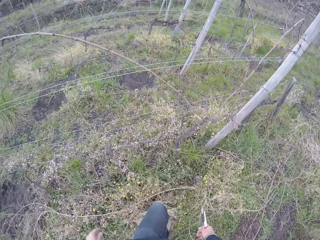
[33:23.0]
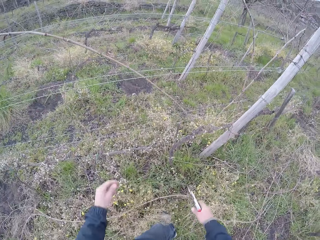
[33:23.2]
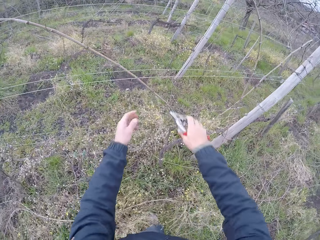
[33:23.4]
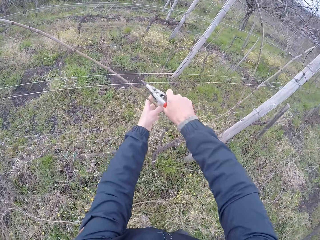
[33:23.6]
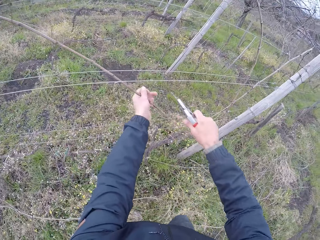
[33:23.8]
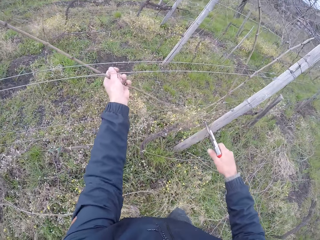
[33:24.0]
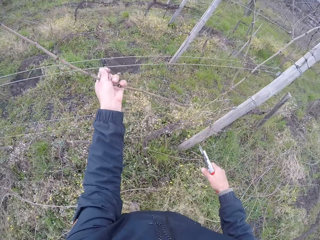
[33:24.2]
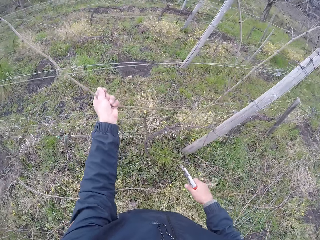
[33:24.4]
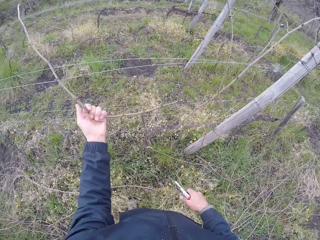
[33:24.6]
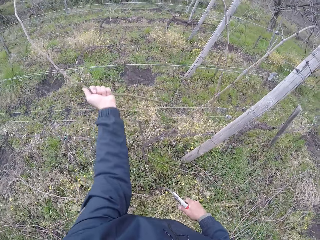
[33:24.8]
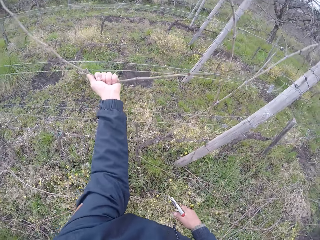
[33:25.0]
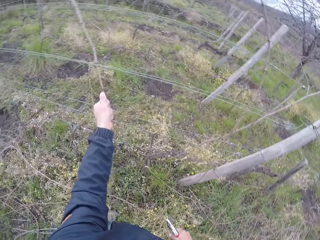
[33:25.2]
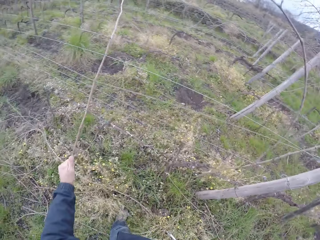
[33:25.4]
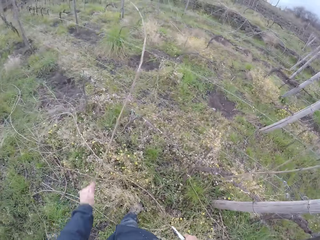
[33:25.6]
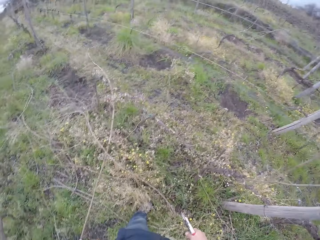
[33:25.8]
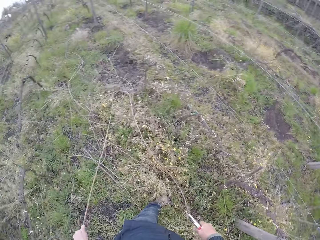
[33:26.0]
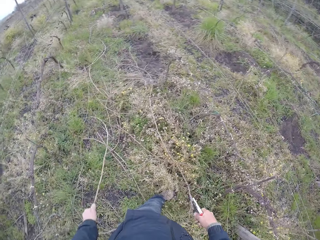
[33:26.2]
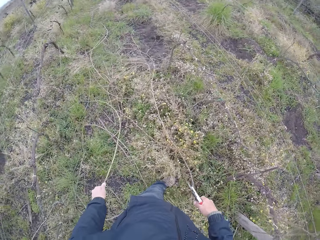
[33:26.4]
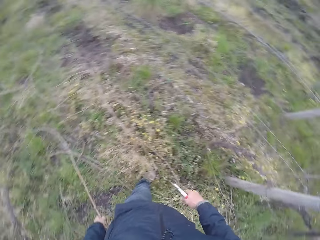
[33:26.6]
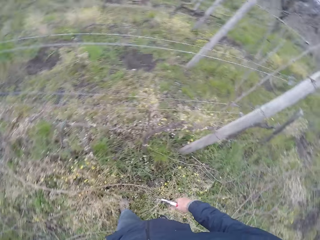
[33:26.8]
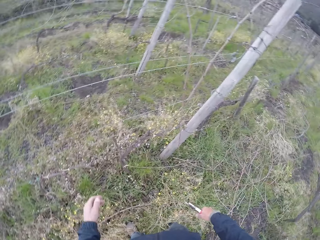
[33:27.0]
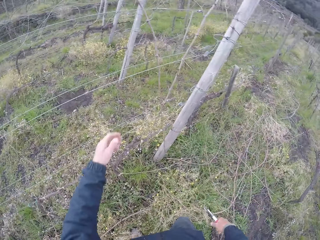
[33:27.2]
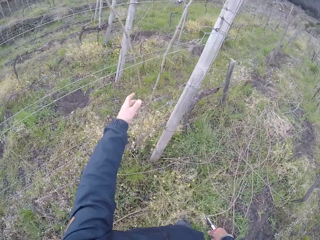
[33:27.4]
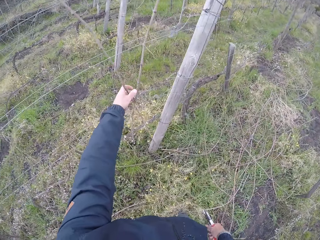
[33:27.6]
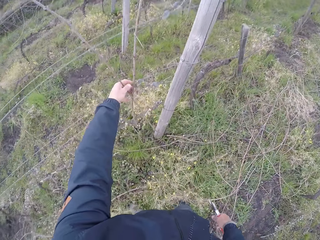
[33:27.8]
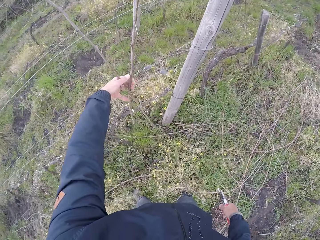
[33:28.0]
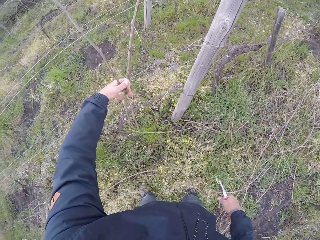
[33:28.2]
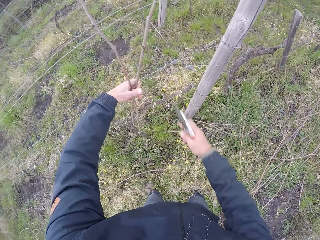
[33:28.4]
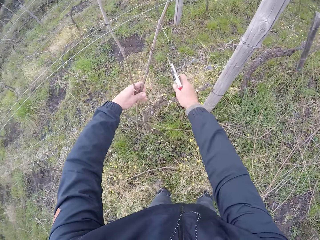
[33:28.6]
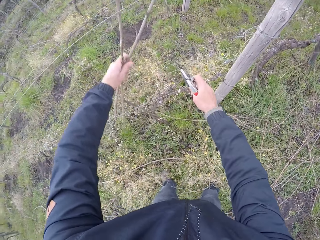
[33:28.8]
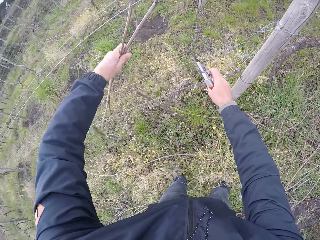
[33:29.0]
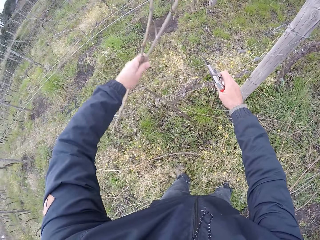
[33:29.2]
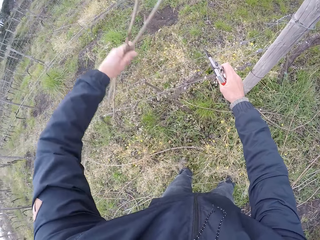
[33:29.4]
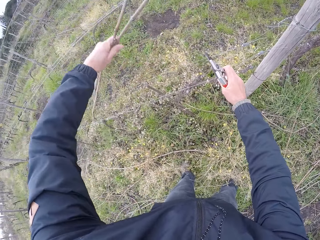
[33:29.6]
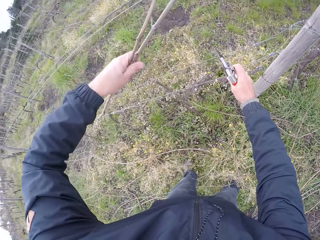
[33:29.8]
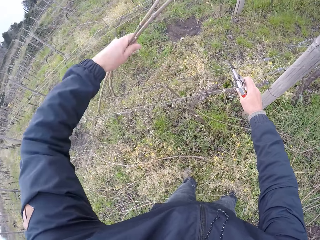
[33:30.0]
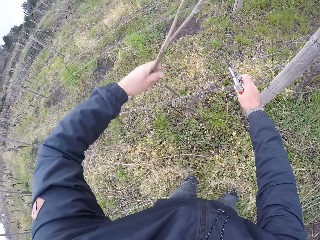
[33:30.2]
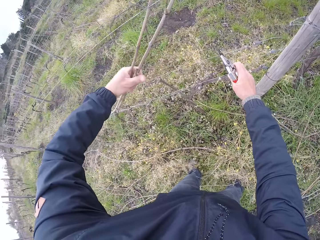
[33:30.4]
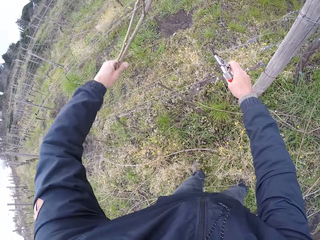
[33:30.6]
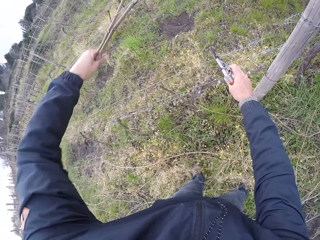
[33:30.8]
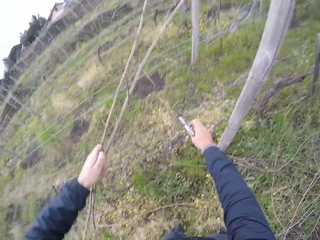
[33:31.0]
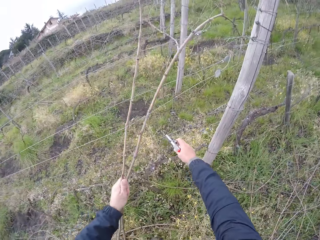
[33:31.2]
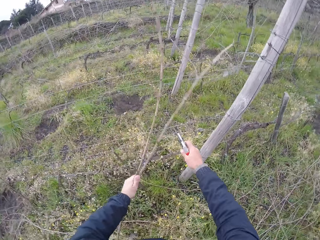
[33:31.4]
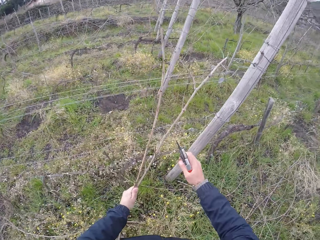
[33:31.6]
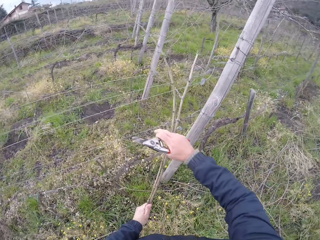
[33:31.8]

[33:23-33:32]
The camera wearer trims a twig with the pruning shear in his right hand. He picks a stick. He pulls the twig with his left hand from the barbed wire. He drops the twig to the ground with his right hand. He picks the sticks. He pulls two twigs with his left hand from the barbed wire.

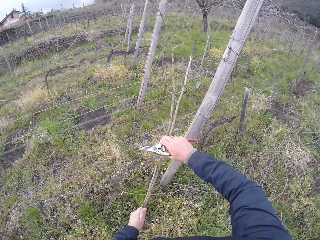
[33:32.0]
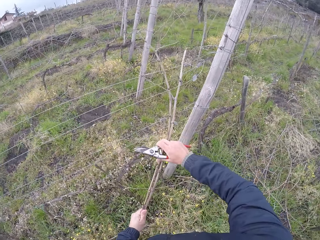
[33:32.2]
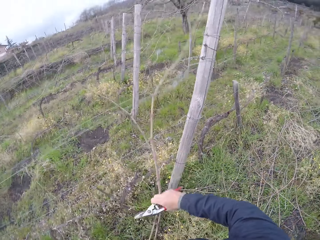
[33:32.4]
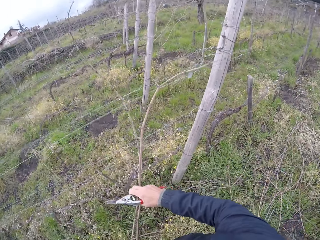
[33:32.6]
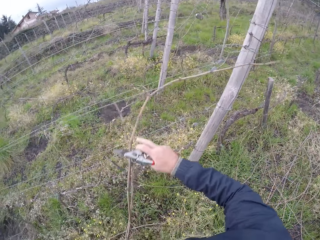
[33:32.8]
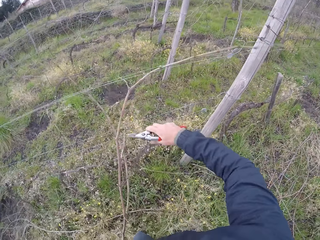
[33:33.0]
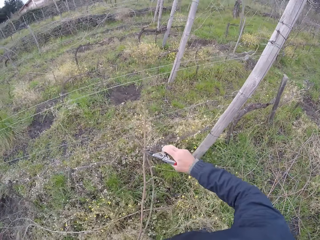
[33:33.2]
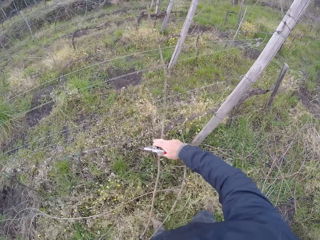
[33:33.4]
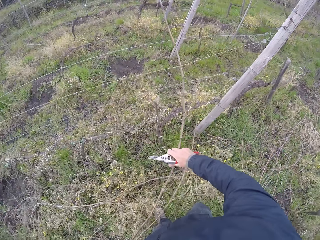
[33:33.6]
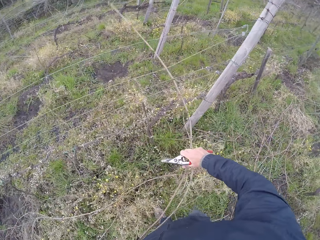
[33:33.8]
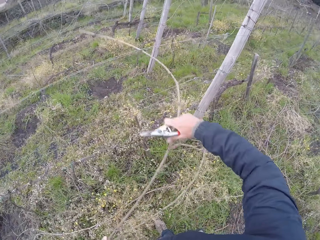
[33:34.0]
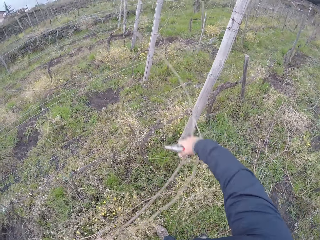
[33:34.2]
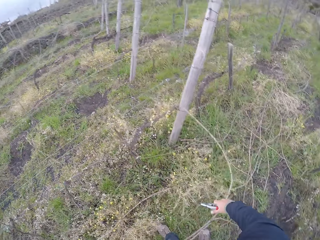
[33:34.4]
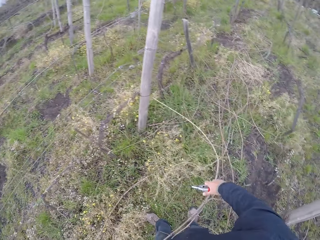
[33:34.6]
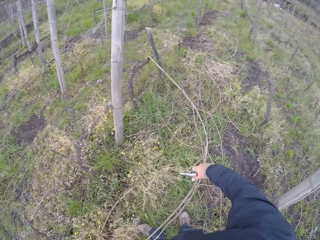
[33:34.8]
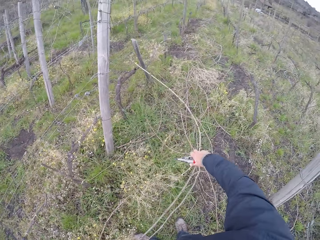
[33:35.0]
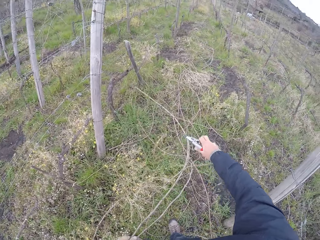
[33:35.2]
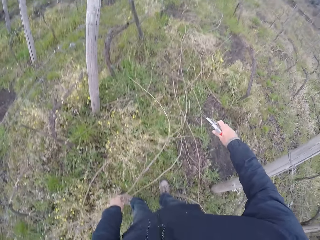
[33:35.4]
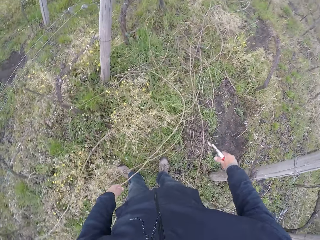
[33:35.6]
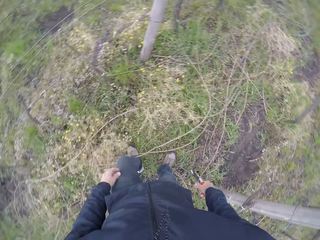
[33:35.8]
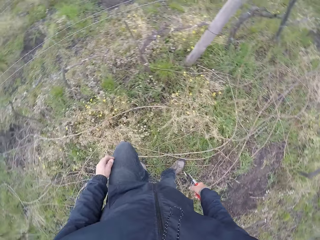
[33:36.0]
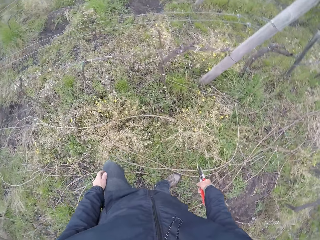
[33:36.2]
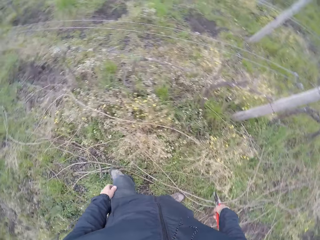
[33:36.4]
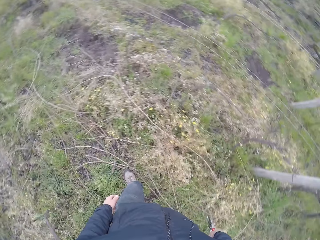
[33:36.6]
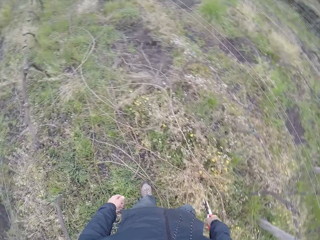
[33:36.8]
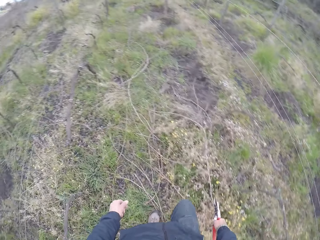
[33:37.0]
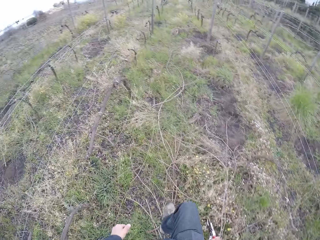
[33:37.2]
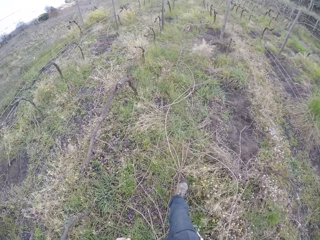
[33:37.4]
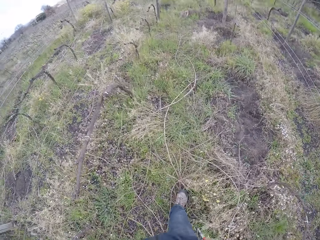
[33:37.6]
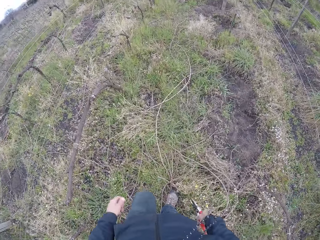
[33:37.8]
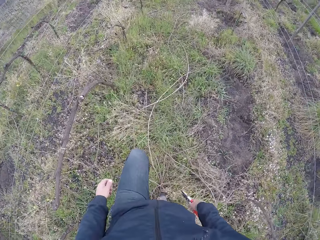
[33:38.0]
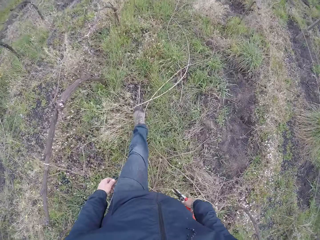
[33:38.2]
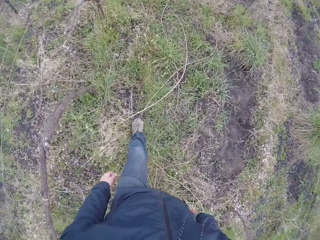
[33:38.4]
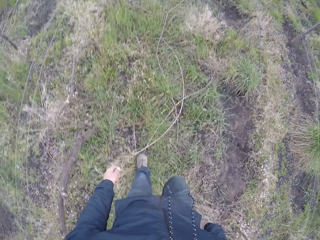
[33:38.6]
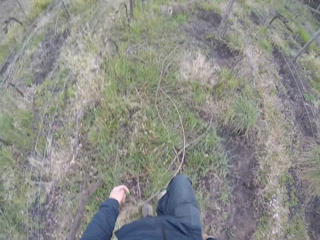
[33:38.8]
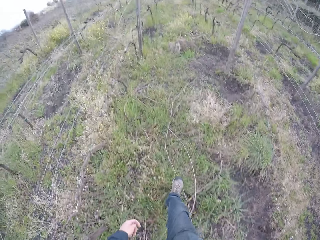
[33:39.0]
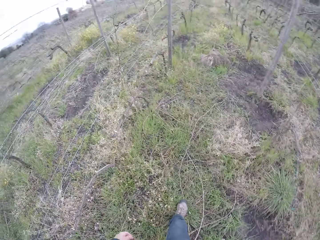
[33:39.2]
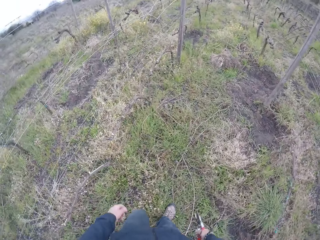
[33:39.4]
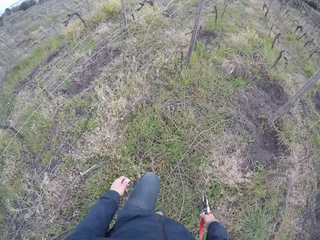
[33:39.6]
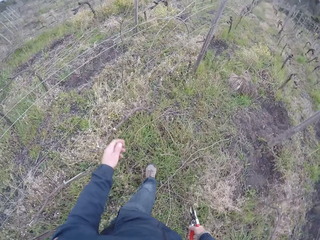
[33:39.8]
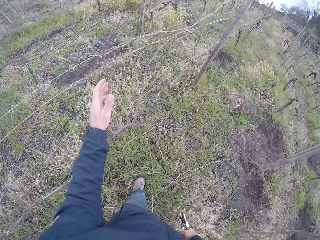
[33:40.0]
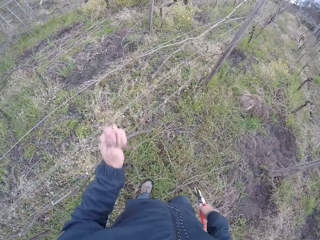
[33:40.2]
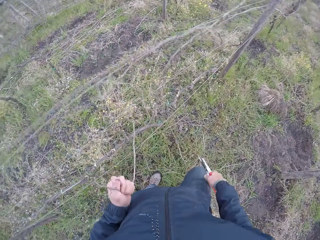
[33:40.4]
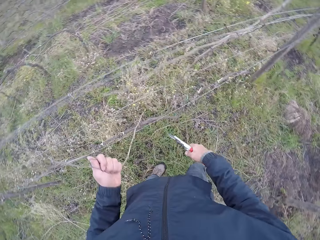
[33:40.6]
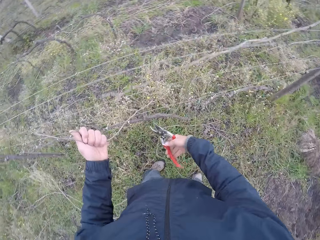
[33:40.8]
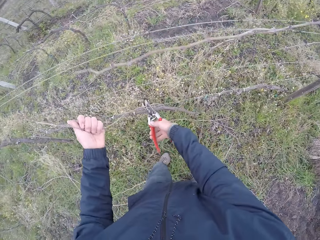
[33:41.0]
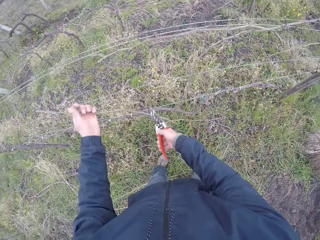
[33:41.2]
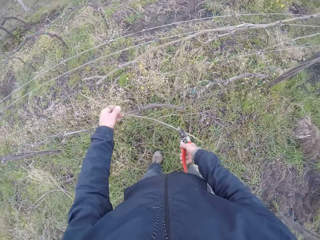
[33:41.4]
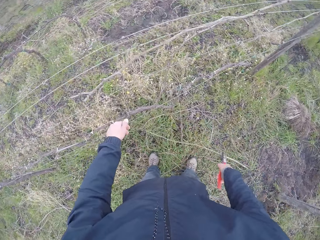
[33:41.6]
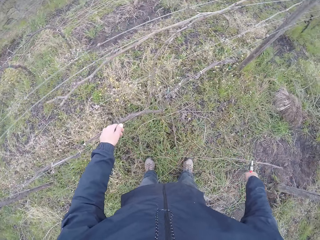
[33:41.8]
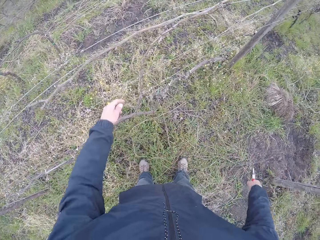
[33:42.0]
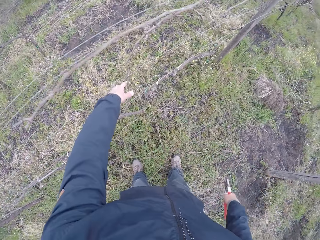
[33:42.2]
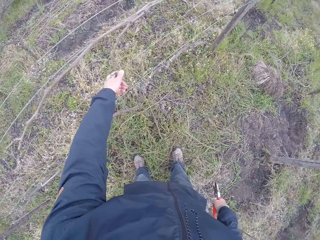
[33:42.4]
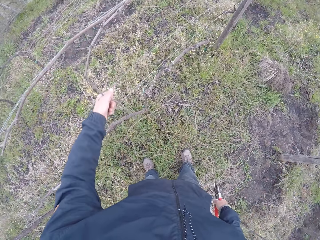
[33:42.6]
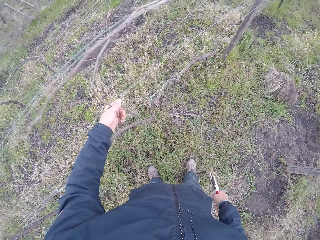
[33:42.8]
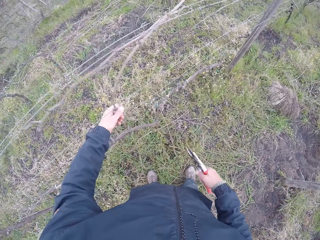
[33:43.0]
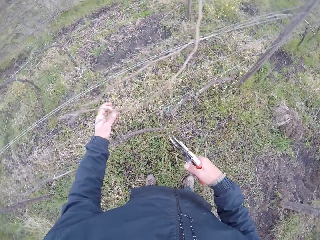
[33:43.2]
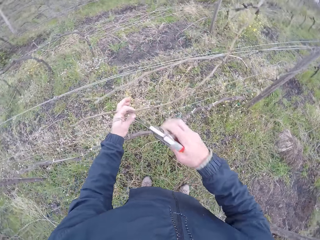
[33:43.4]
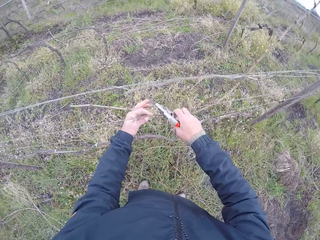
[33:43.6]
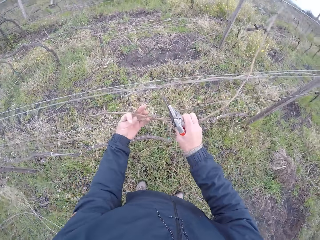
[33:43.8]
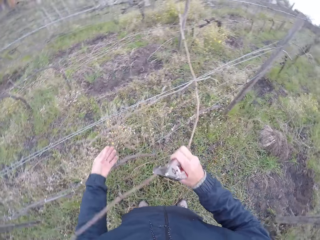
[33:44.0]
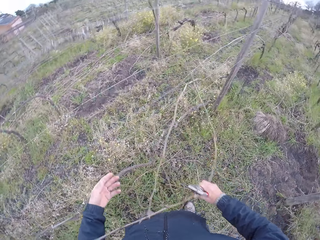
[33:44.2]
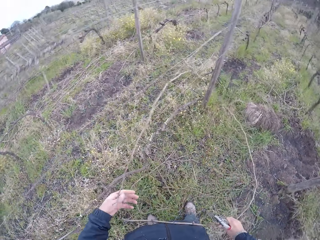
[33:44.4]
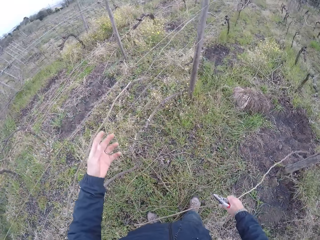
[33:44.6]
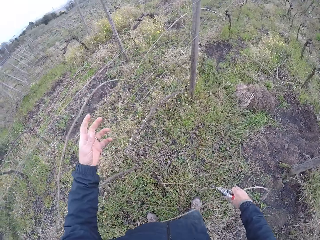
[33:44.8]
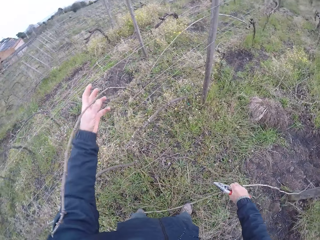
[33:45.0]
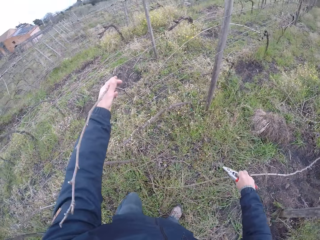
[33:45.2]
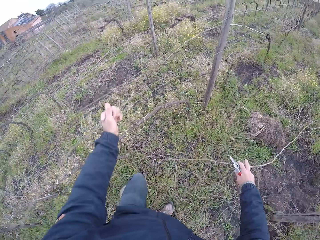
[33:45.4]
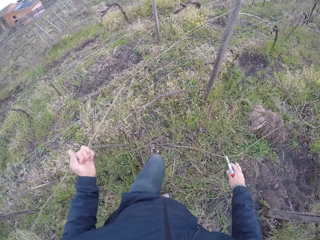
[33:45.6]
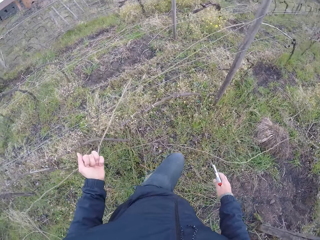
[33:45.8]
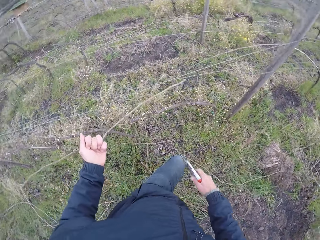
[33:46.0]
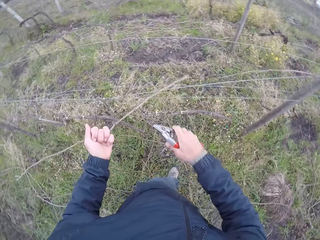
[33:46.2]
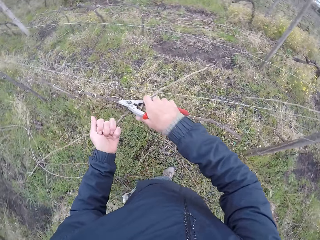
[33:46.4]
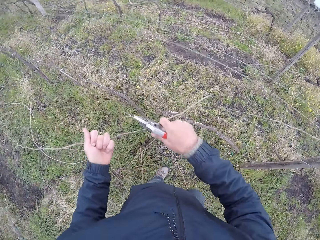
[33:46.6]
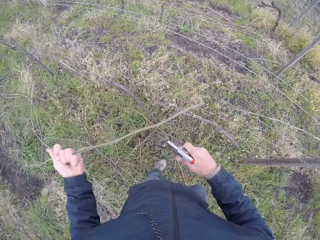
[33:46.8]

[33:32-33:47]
The camera wearer pulls the twigs from the barbed wire with both hands. He drops the twigs to the ground with both hands. He moves around. He picks a stick. He pulls a twig with his left hand from the barbed wire. He cuts the sticks with the pruner shear. He pulls the twig away from the barbed wire with both hands. He drops the twig to the ground with the pruning shear in his right hand. He picks the stick. He holds a twig with his left hand. He pulls the twig with his right hand. He drops the twig on the ground with his right hand. He pulls a twig with his left hand from the barbed wire. He picks the stick. He trims the twig with the pruning shear in his right hand.
